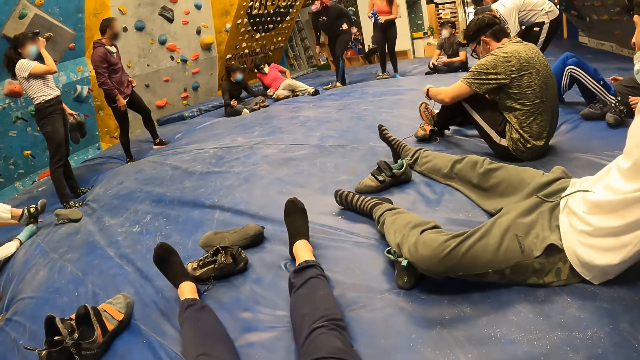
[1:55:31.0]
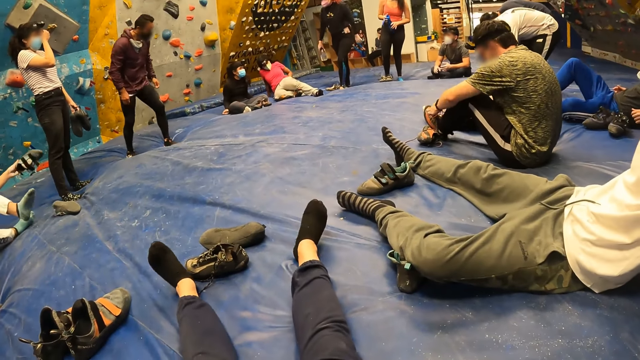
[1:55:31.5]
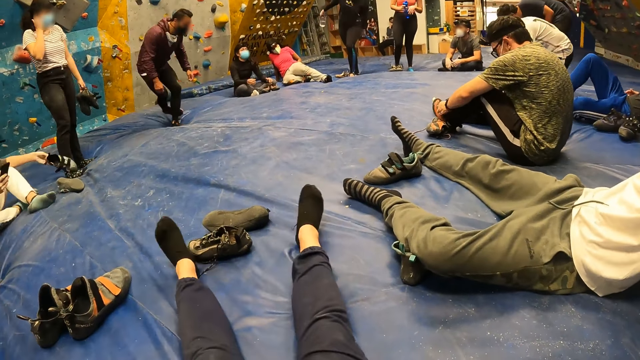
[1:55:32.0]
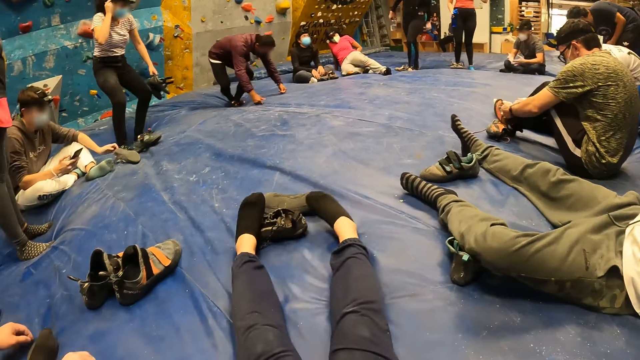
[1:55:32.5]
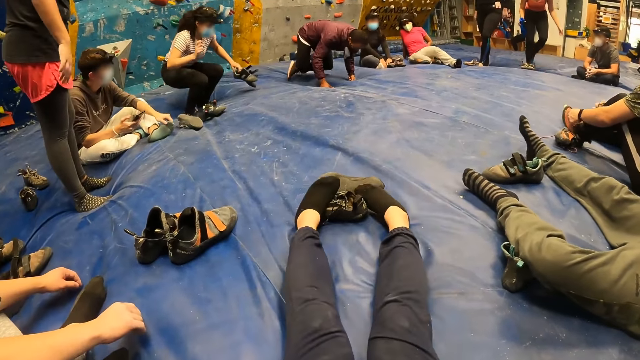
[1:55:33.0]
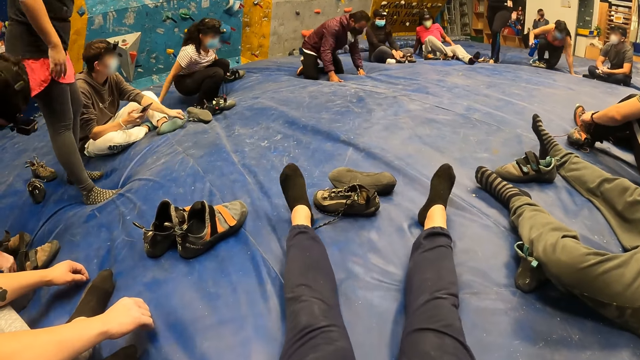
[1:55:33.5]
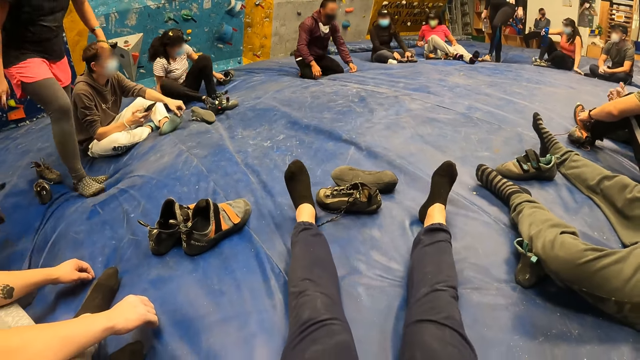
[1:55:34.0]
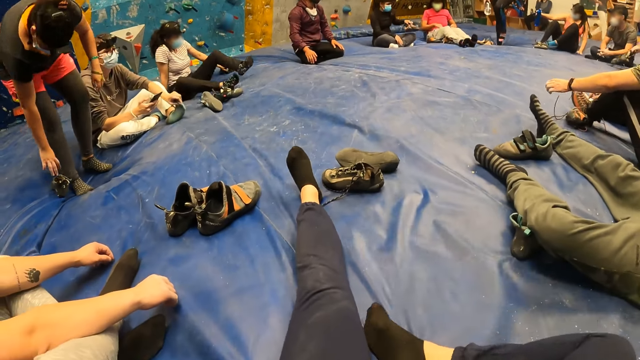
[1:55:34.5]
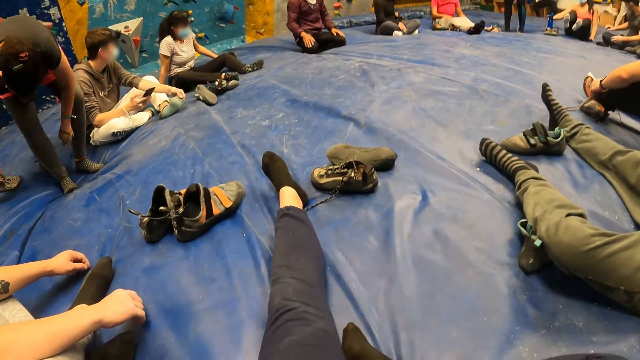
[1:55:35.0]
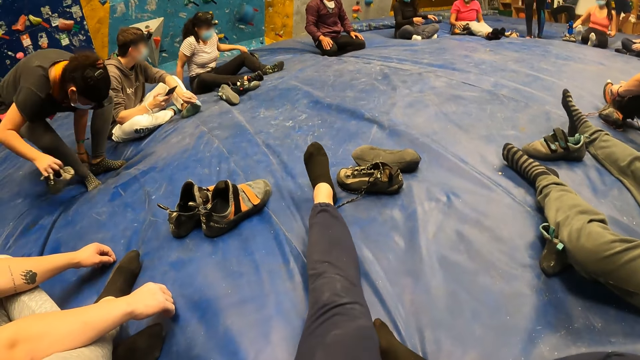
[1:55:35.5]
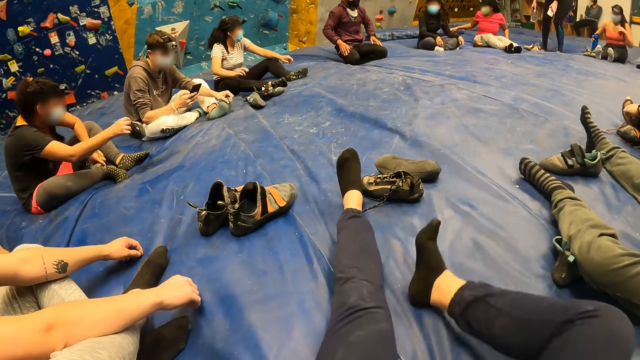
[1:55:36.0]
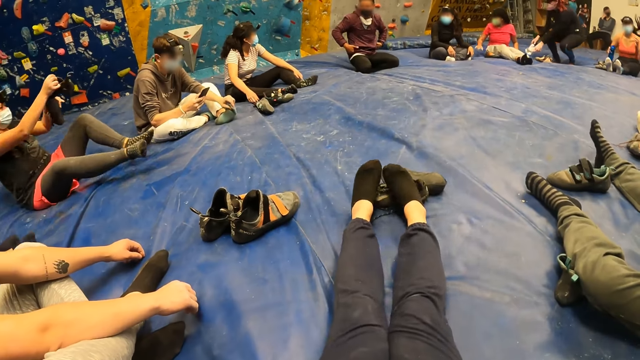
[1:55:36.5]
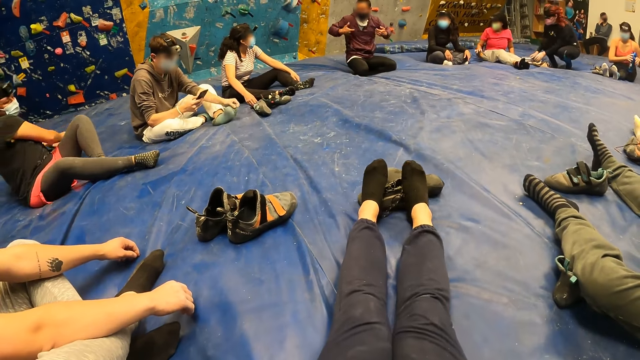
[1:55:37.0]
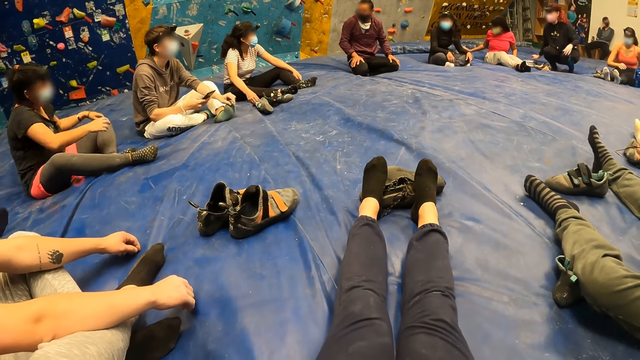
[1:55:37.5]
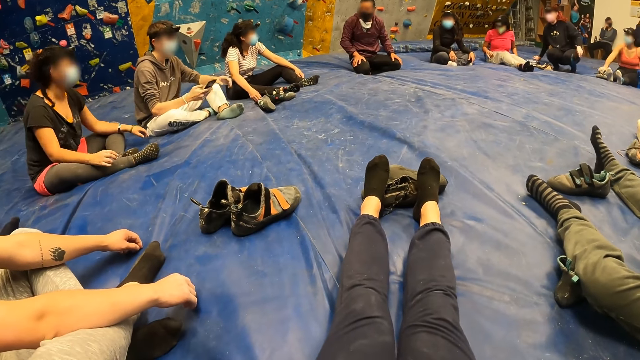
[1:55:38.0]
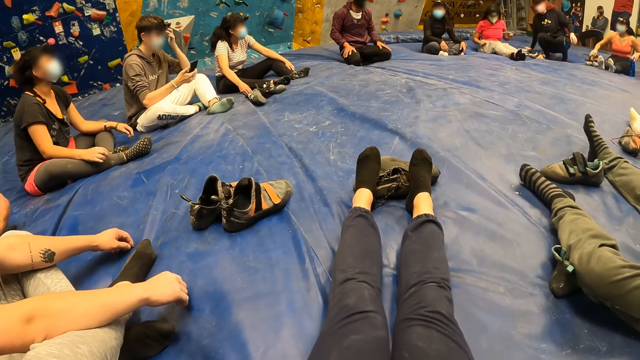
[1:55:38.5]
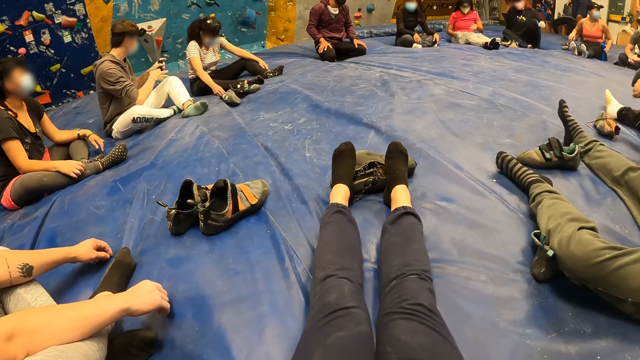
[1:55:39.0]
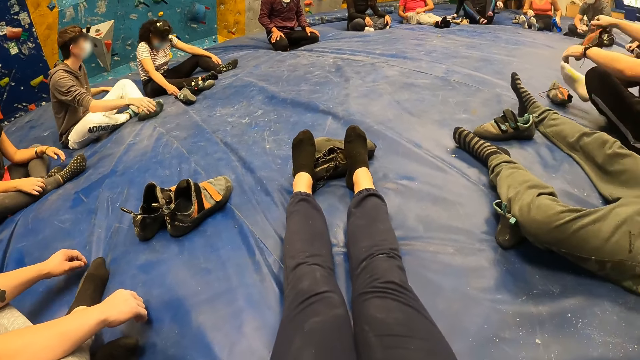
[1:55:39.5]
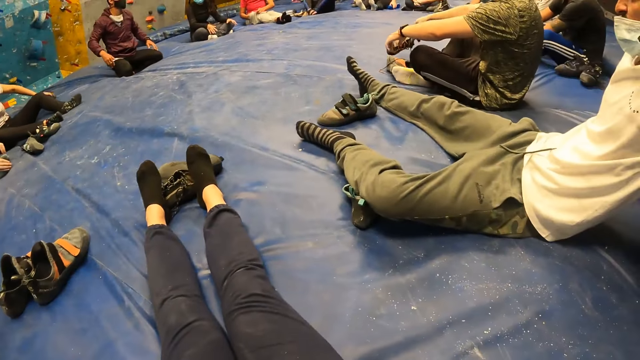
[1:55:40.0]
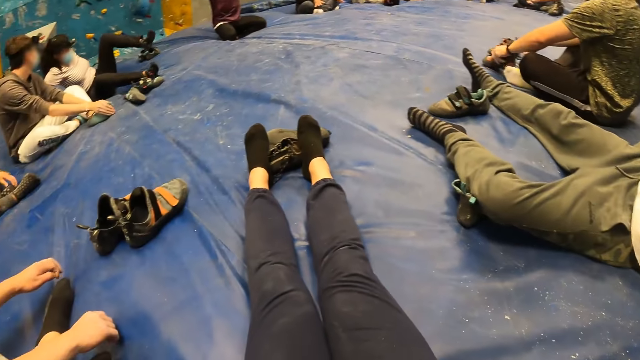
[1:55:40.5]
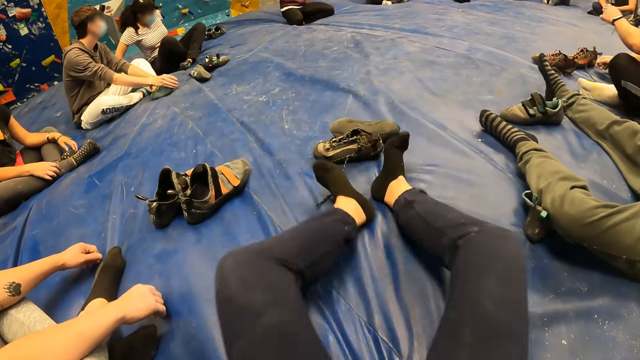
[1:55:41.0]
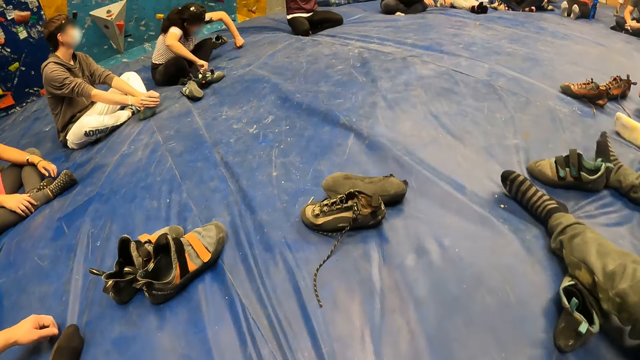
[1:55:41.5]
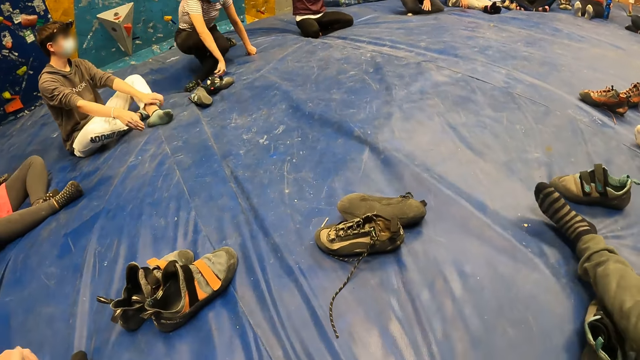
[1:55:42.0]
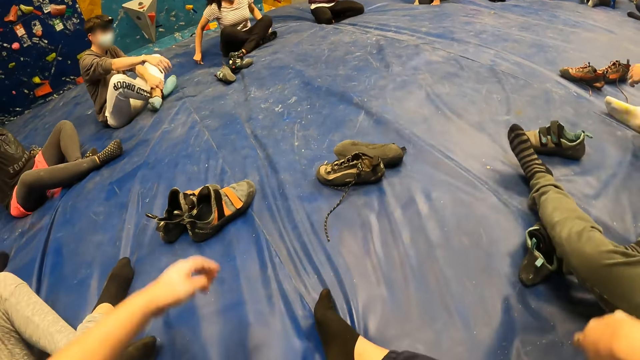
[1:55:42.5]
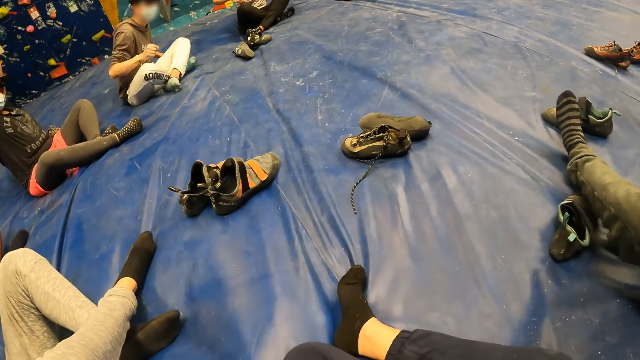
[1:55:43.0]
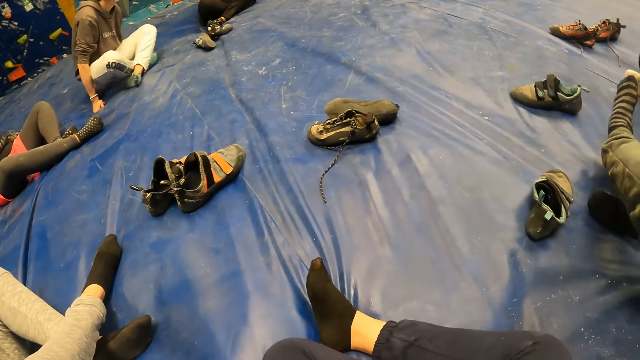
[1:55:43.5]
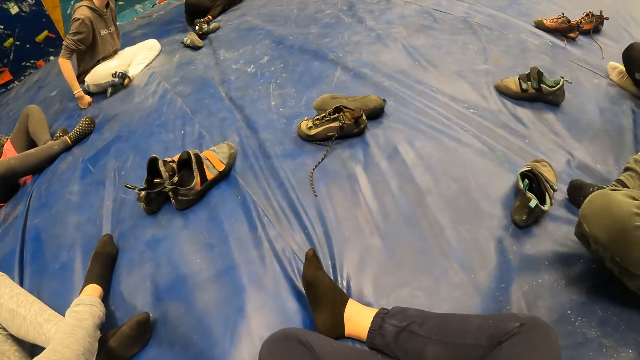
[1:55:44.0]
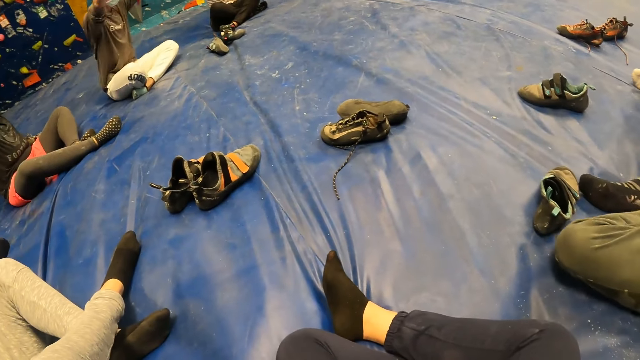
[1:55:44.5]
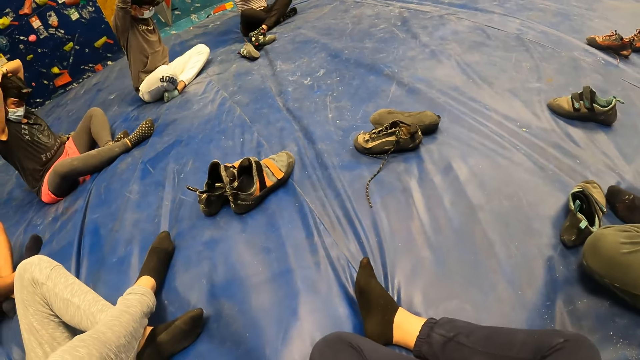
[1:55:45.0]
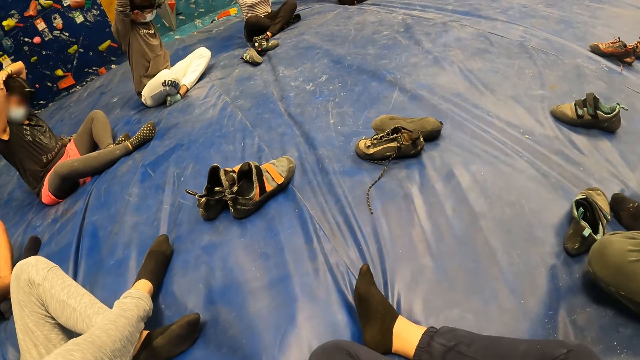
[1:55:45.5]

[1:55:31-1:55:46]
The camera wearer moves legs. A woman sits on the crash pad. A man kneels on the crash pad. Another man picks up shoes on the mattress. The camera wearer moves a leg backwards. Another woman picks up a shoe from the crash pad with her right hand. The camera wearer looks around. The second woman sits on the crash pad. The camera wearer moves a leg forward. The second woman takes a shoe from the crash pad with her left hand. The second man moves a leg. The camera wearer looks around. A third man walks around. A fourth man crosses legs and puts a shoe on the mattress. The camera wearer moves legs. A fifth man moves legs. The first woman adjusts herself on the crash pad. The camera wearer looks around. They raise both hands. The second man crosses legs. The fifth man crosses legs. The camera wearer looks around. A sixth man adjusts himself on the crash pad. The fourth man moves around. The sixth man raises both hands.

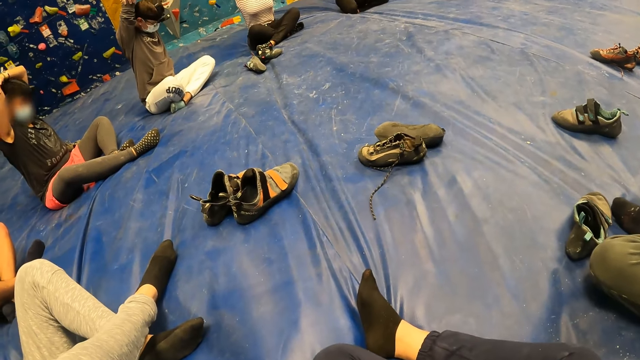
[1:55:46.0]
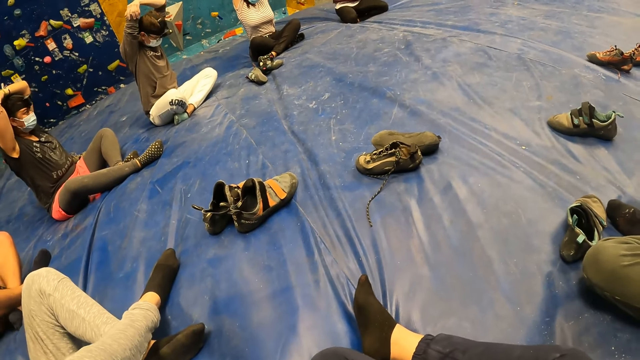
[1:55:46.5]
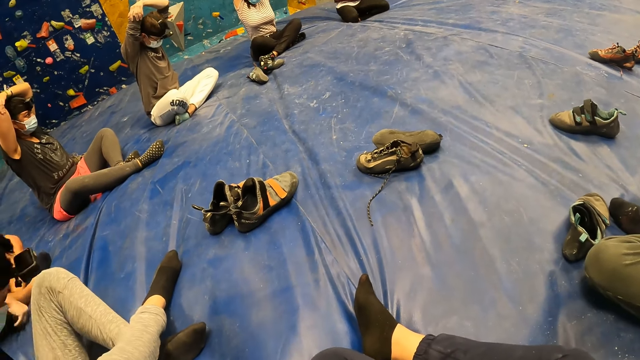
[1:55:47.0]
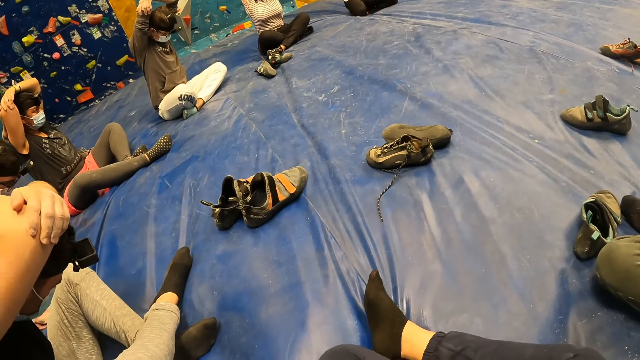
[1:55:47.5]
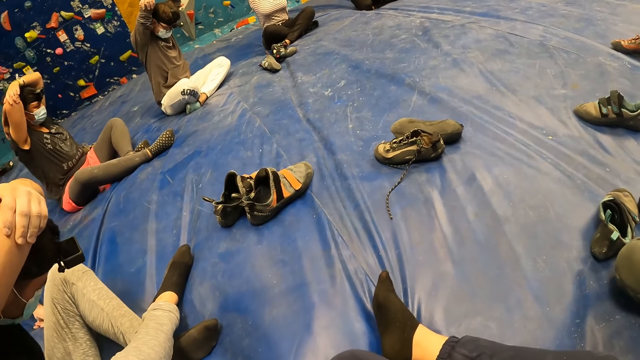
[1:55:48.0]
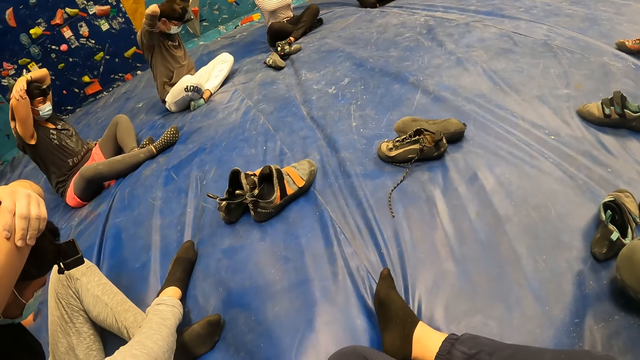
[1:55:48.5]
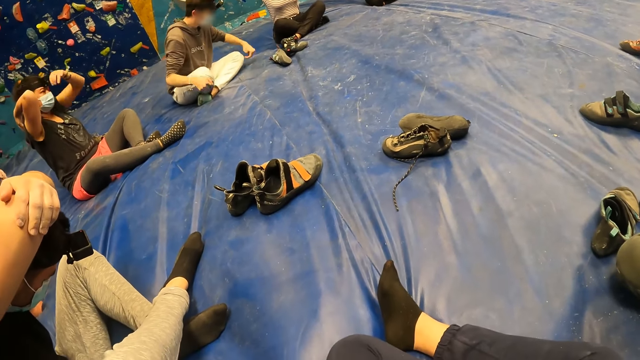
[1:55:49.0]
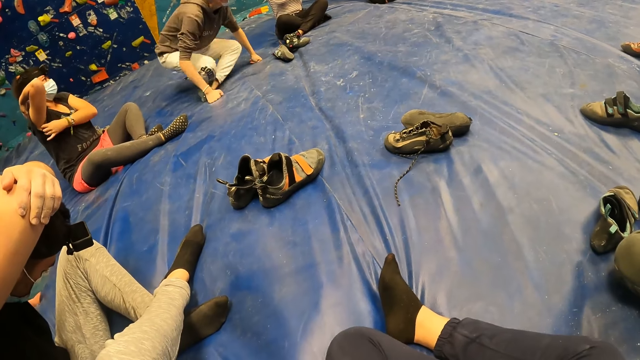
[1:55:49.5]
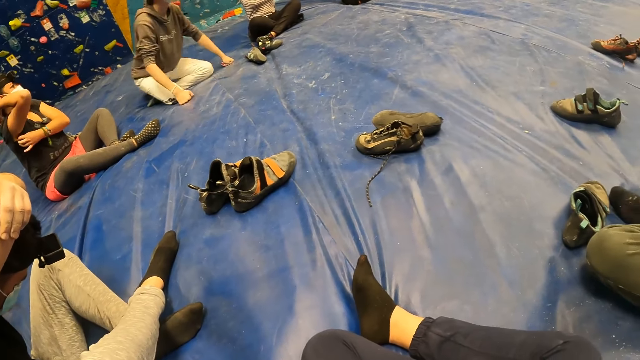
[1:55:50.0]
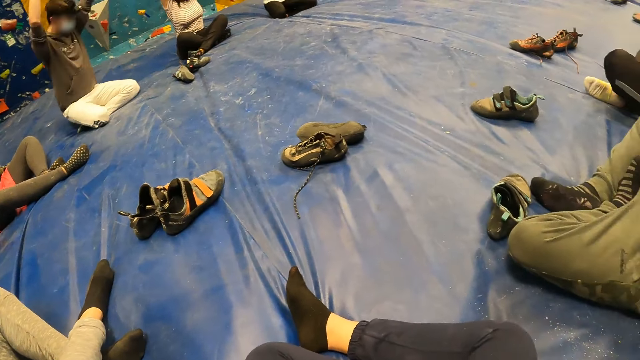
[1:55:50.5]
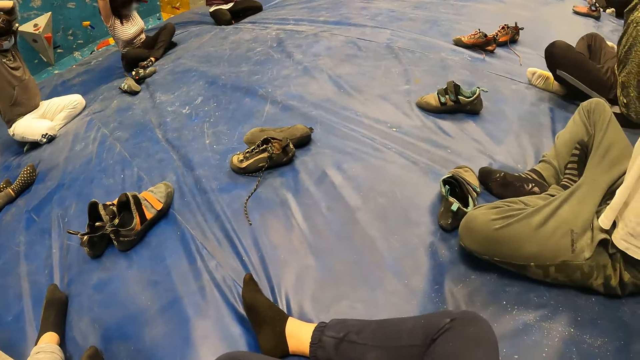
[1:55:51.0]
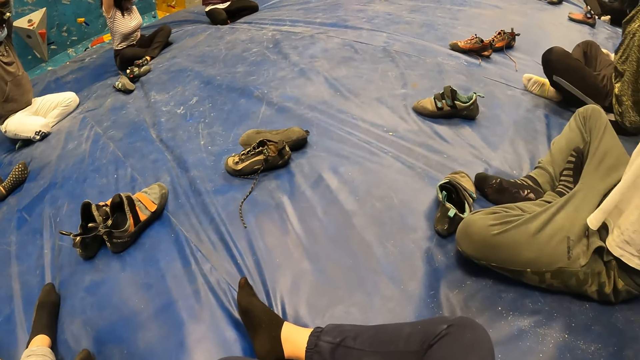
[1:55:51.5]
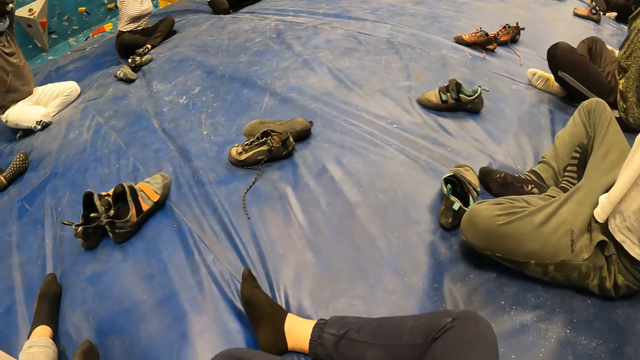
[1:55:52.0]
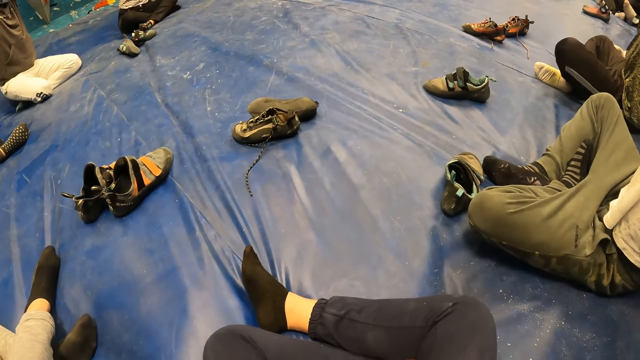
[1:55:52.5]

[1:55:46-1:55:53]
A man bends his head. A woman adjusts her shirt with her left hand. Another man adjusts himself on the crash pad and raises both hands. A third man looks around.
